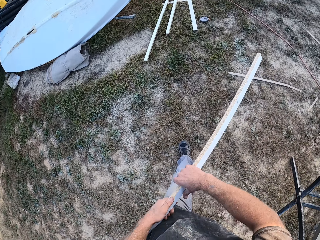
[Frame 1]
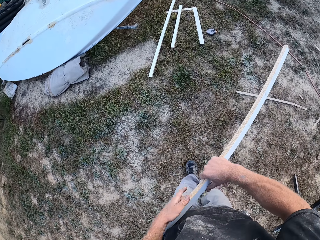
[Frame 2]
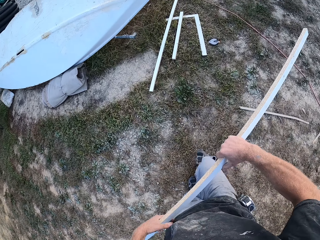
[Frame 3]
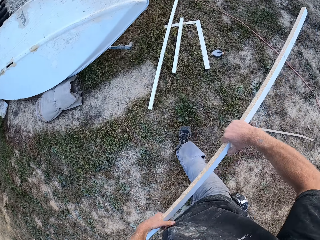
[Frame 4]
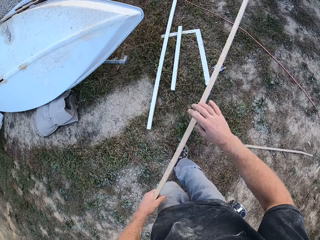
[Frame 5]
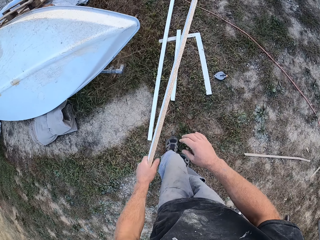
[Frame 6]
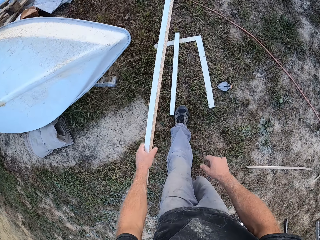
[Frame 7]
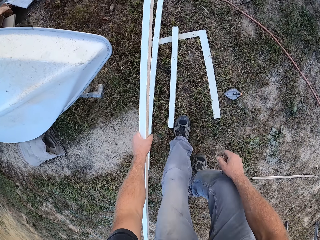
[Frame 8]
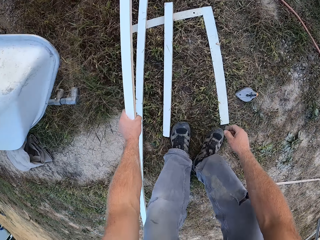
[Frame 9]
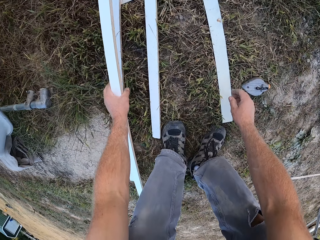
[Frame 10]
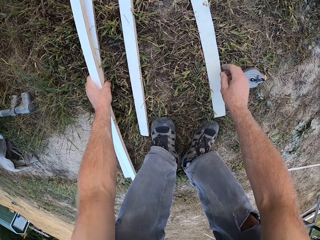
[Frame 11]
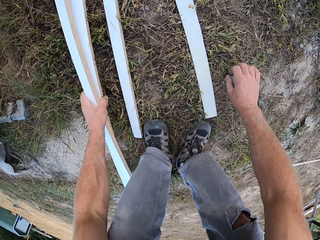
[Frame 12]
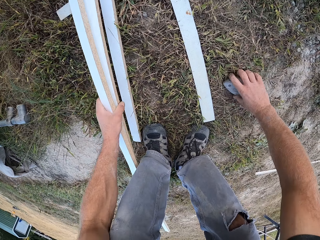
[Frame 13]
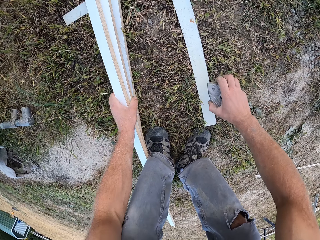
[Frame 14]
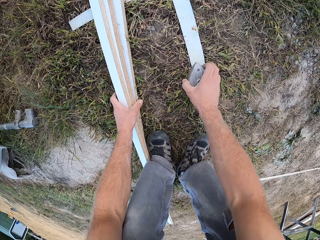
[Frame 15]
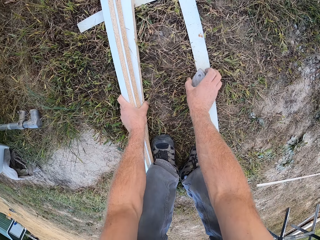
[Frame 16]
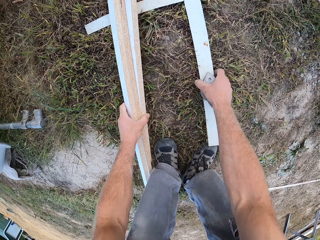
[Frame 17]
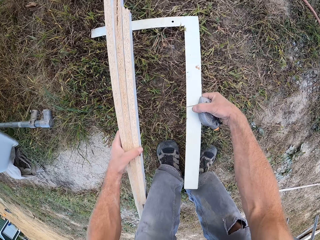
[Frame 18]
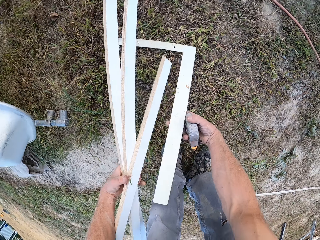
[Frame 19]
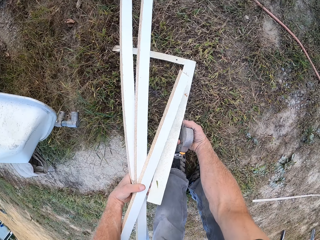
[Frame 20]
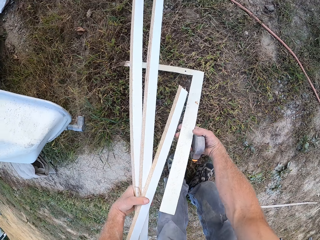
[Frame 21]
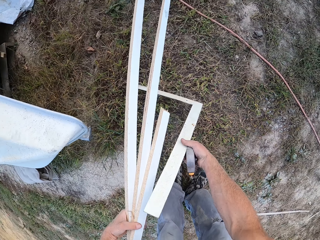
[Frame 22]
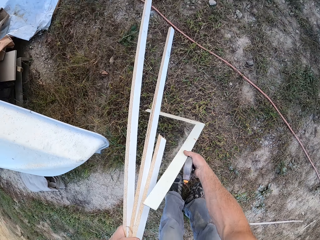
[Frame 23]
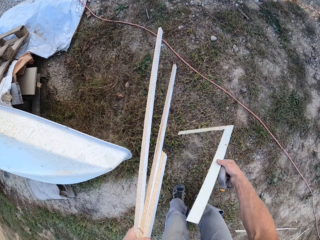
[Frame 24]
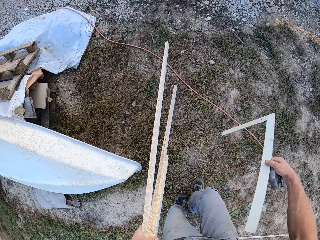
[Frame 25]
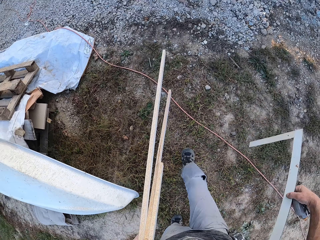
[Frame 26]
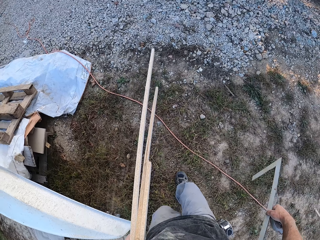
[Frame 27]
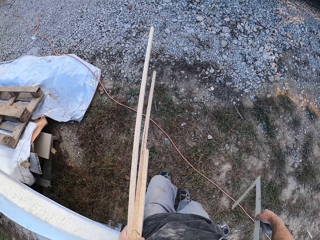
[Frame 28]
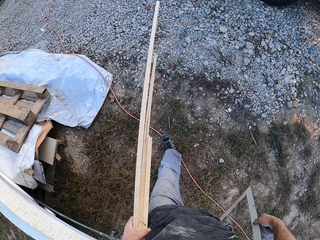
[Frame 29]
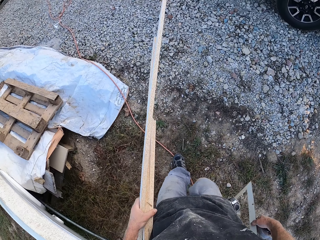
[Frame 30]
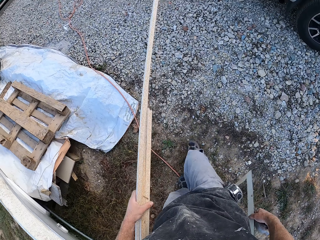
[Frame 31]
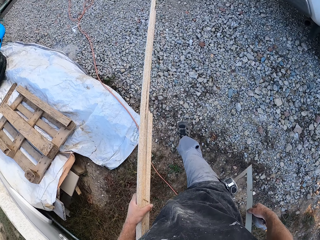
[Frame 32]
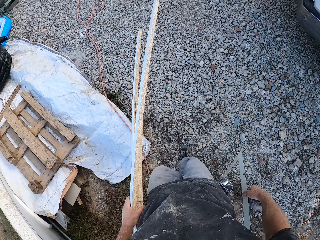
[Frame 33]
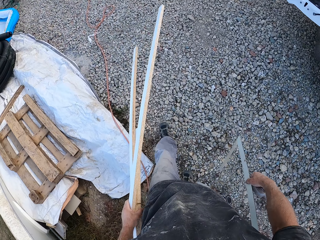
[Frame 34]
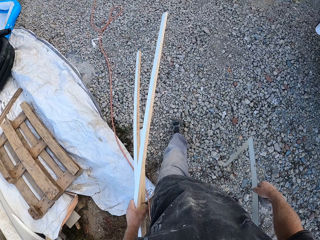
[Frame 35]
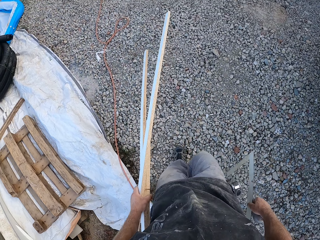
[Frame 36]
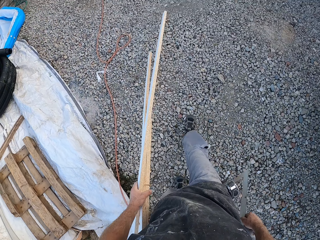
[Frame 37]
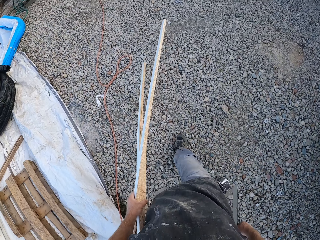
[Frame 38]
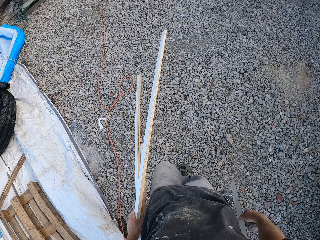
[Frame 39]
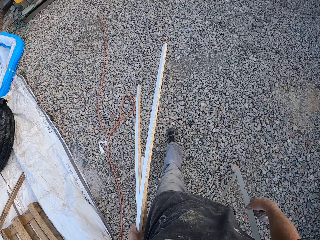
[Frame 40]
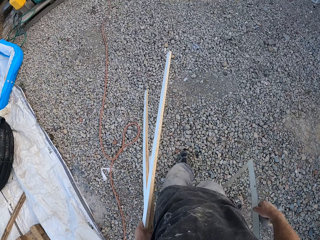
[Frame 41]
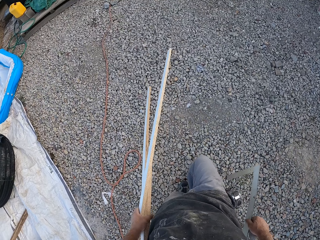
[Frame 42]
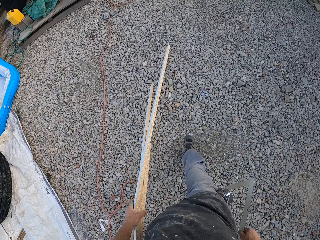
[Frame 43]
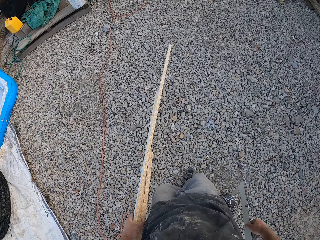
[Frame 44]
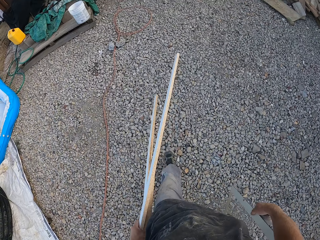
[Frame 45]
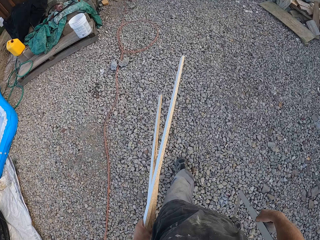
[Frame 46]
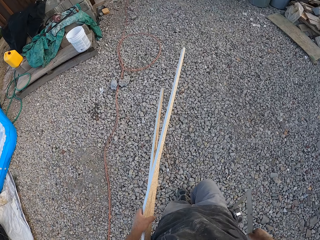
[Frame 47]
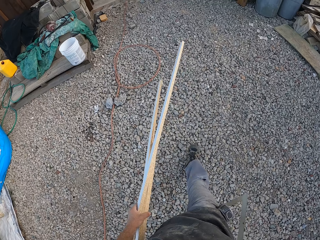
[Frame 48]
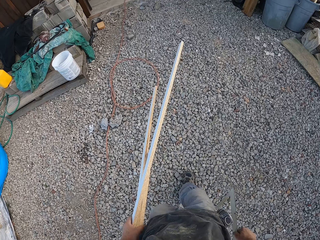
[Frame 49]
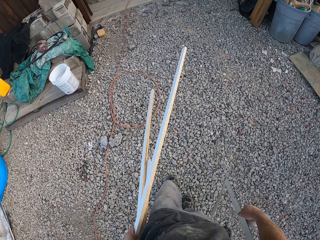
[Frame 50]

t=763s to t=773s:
The camera wearer walks towards the board. They bend down and take a piece of board. They take something and take a square ruler. They stand up and walk towards the workshop.

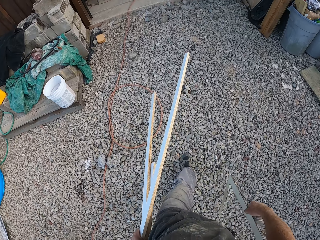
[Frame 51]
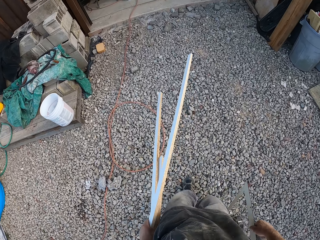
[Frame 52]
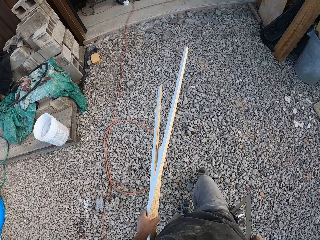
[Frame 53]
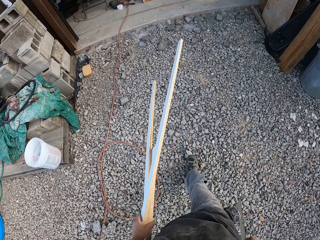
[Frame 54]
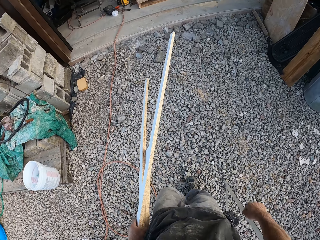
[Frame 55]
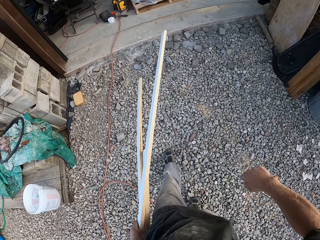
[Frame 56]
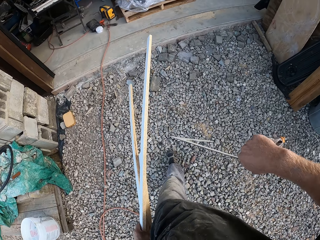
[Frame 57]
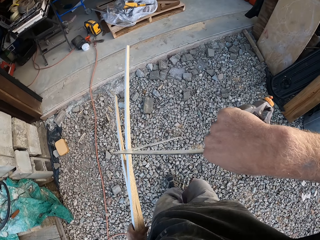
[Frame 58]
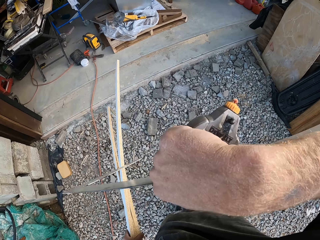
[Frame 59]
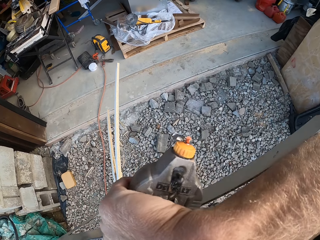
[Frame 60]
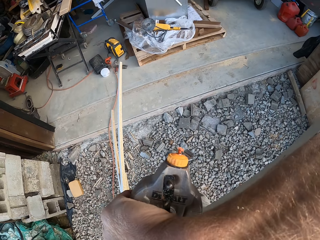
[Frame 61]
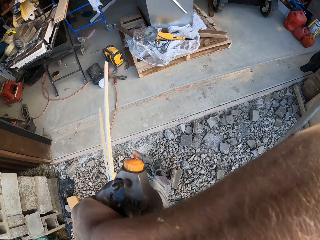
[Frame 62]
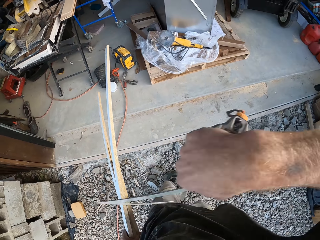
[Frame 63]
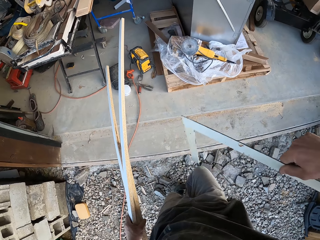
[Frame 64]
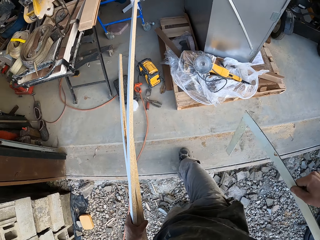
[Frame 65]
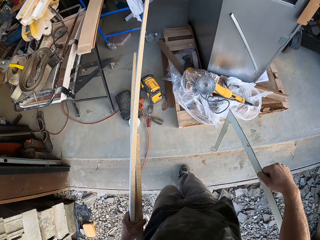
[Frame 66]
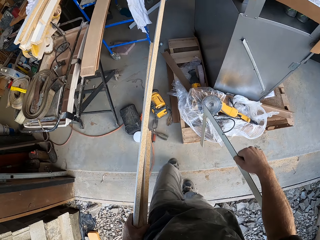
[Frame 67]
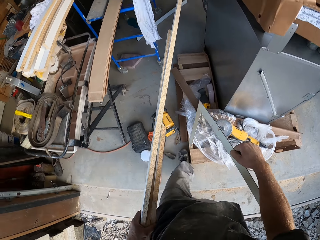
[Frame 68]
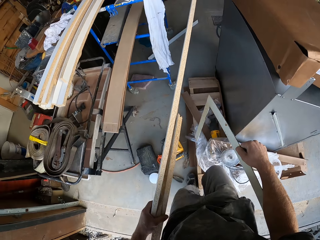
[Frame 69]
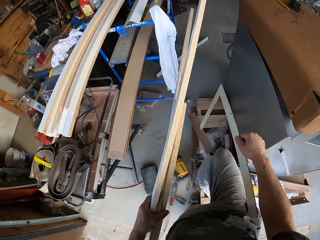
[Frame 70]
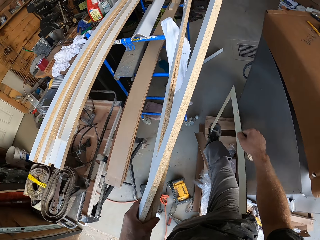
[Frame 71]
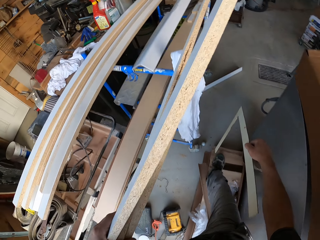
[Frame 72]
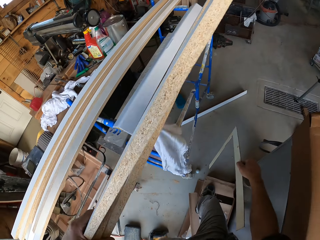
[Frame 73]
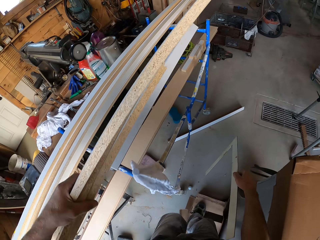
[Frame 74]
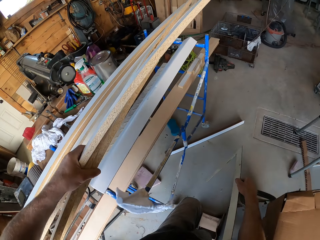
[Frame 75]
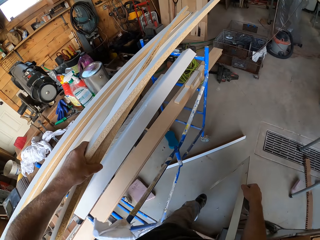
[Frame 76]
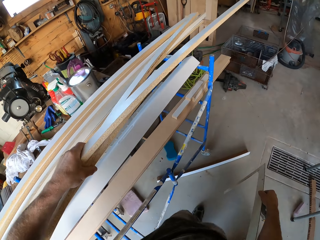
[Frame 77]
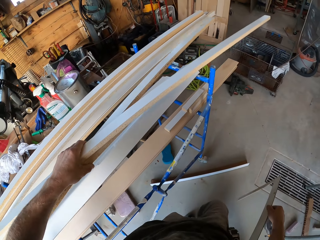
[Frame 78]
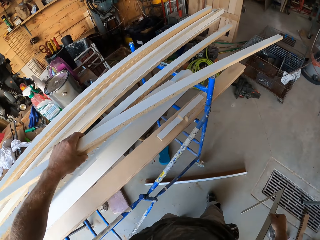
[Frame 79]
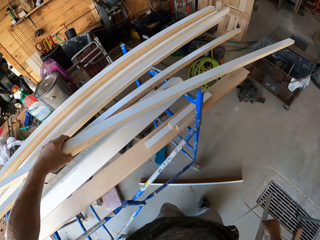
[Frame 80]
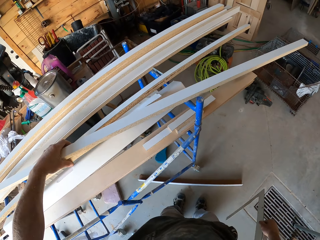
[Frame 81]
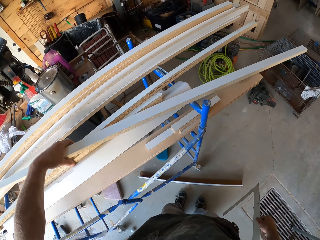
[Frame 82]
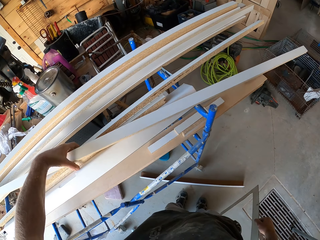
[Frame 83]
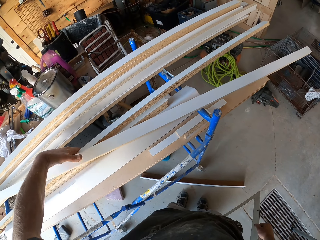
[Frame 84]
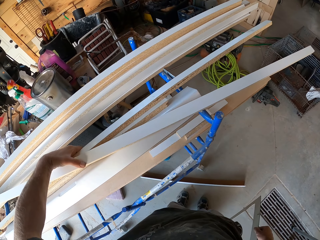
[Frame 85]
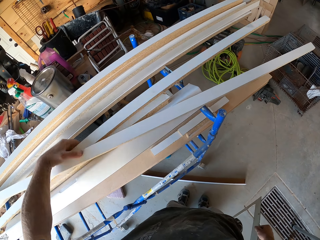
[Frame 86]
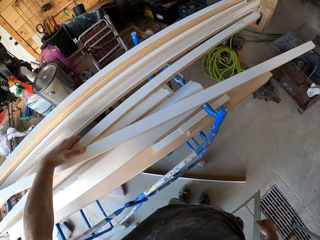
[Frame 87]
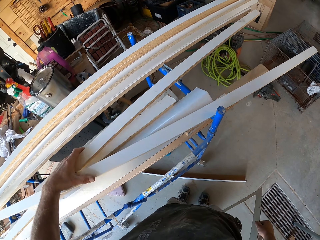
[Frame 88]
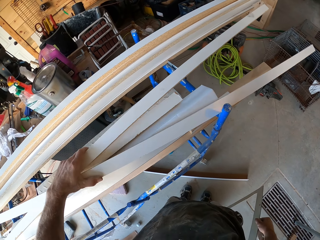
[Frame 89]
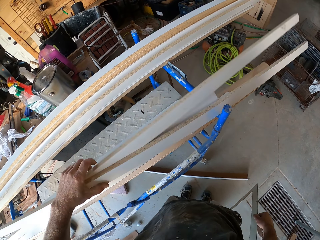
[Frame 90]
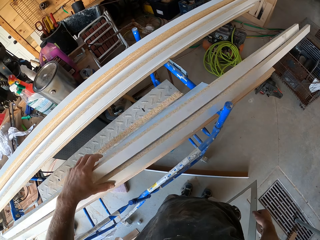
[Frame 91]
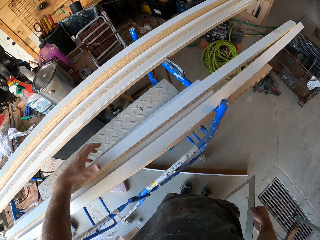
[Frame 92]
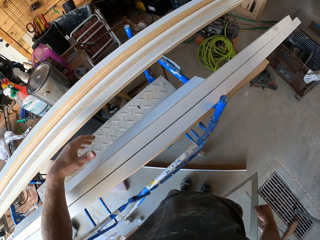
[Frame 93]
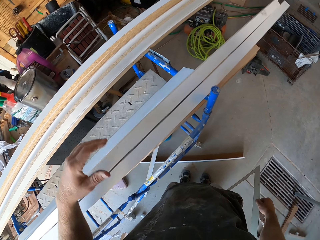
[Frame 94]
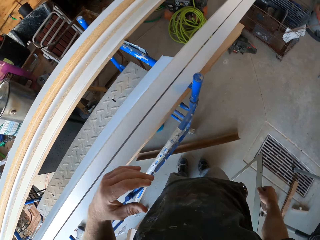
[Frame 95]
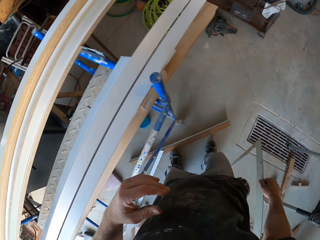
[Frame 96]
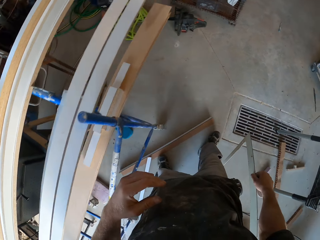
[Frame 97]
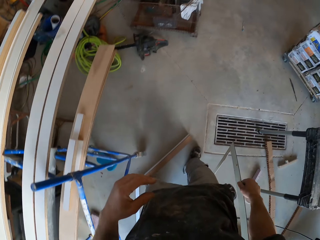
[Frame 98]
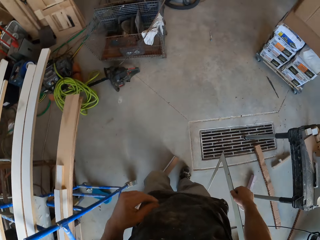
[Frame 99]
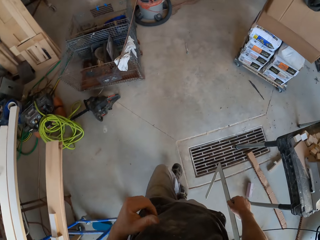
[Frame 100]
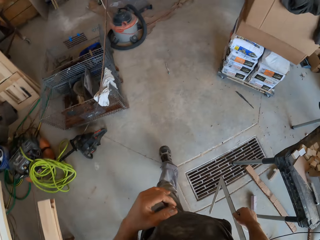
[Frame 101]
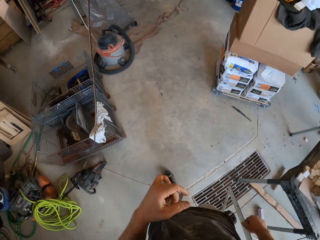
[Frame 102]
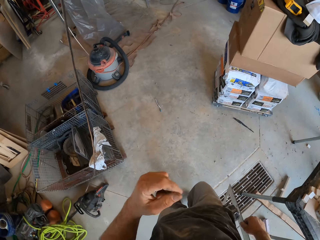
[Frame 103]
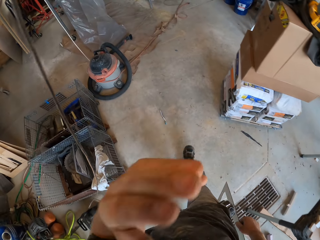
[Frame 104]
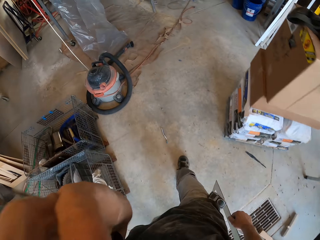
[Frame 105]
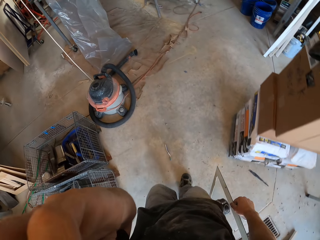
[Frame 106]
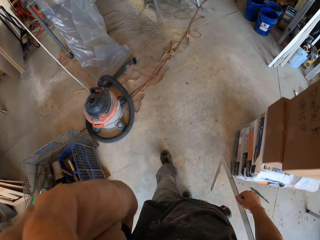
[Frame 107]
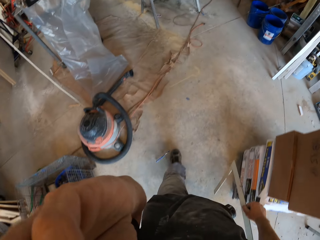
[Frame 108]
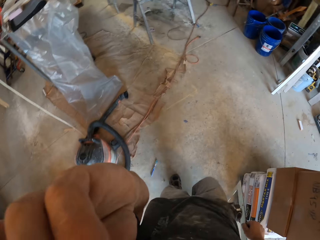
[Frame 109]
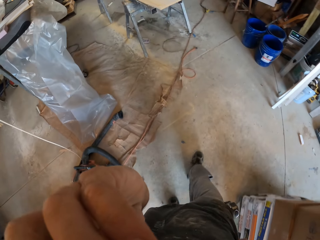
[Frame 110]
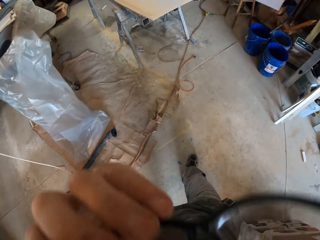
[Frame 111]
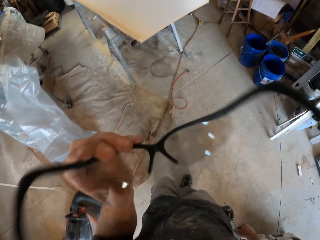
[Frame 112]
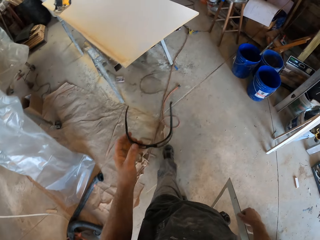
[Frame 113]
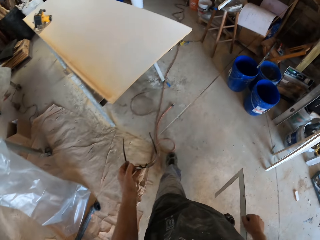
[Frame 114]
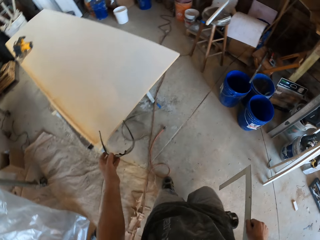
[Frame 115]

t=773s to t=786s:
The camera wearer raises a hand, wipes the face, and lowers the hand. They walk towards the workshop. They put the pieces of board on the scaffold. They lower the hand. They walk in the workshop. They raise the hand.
